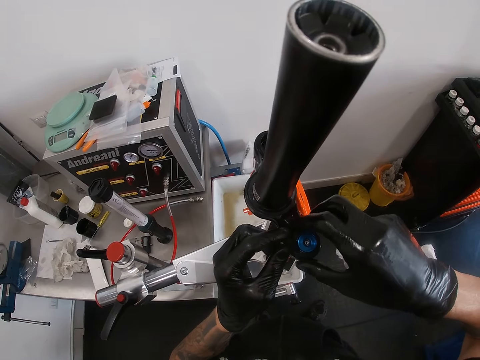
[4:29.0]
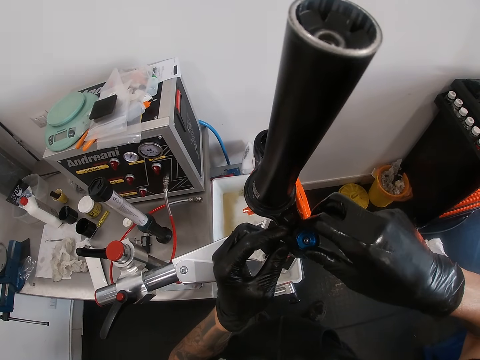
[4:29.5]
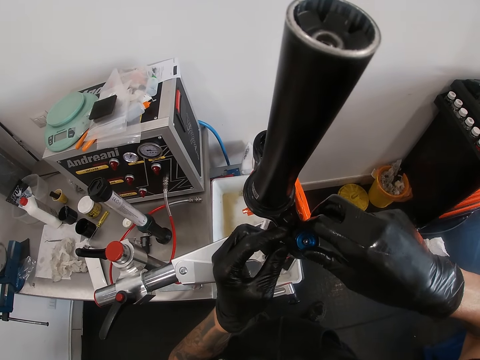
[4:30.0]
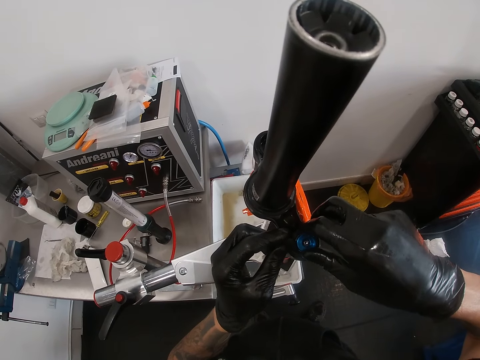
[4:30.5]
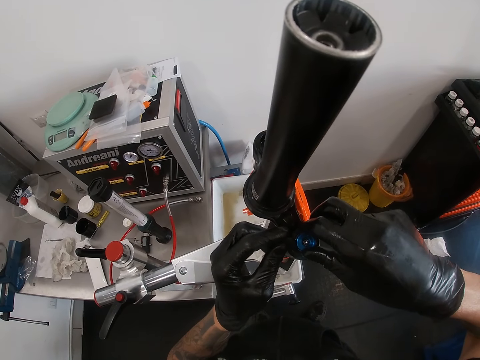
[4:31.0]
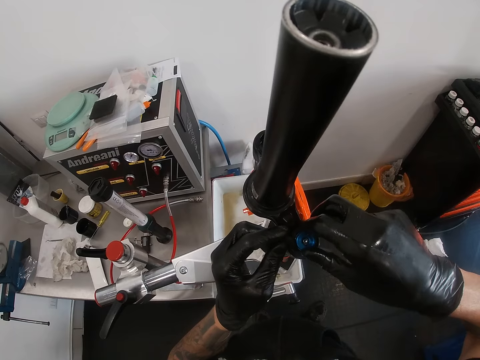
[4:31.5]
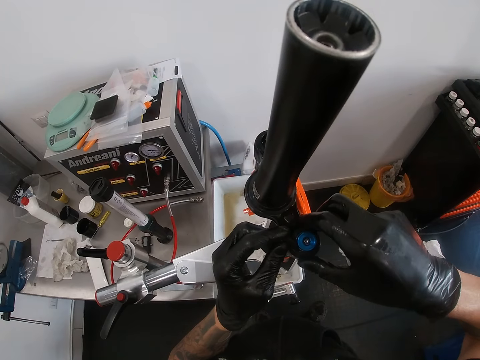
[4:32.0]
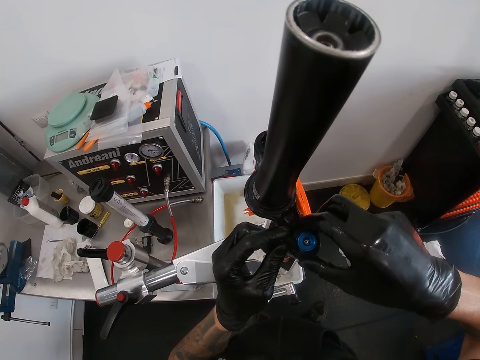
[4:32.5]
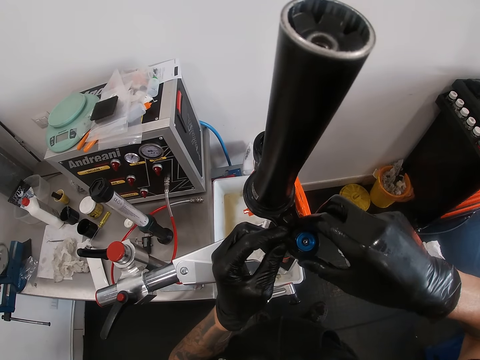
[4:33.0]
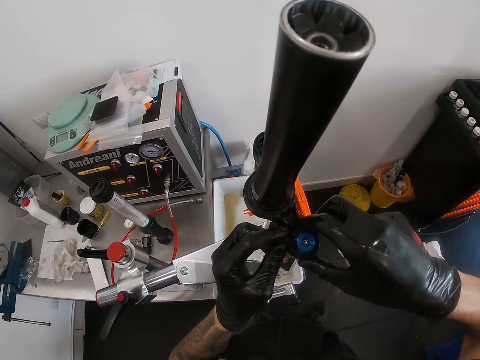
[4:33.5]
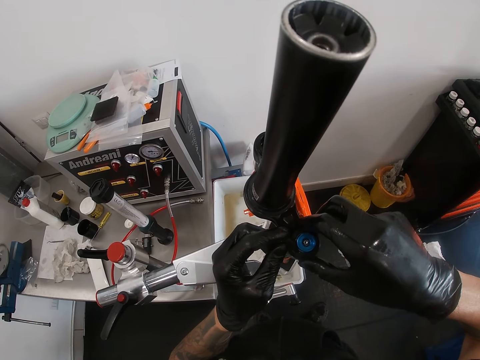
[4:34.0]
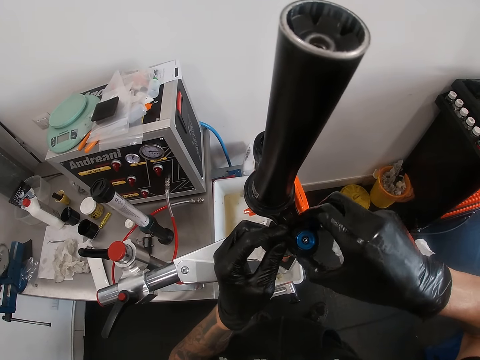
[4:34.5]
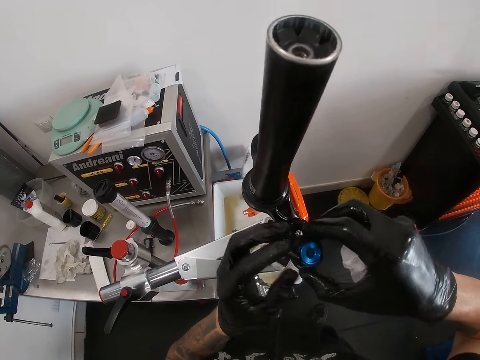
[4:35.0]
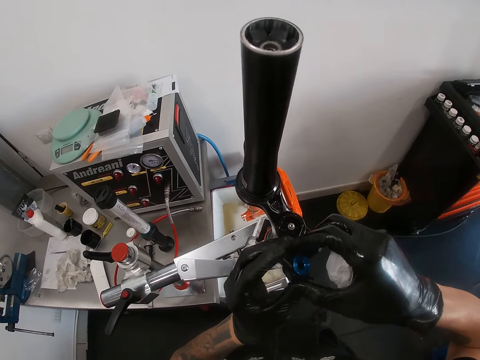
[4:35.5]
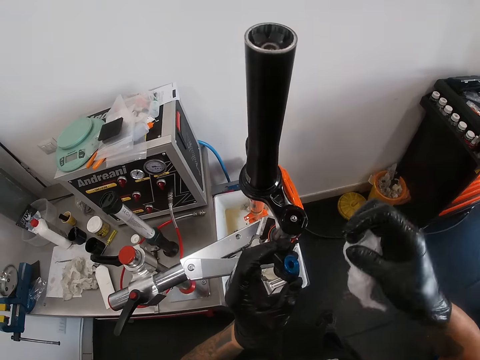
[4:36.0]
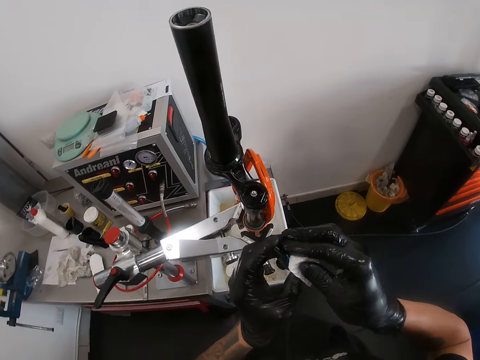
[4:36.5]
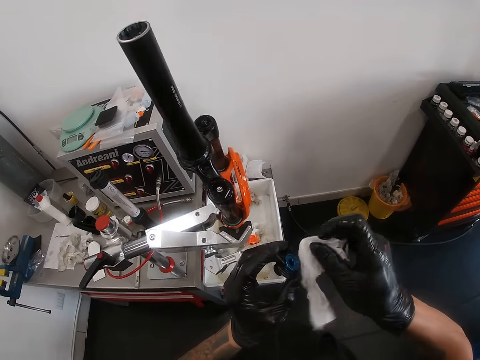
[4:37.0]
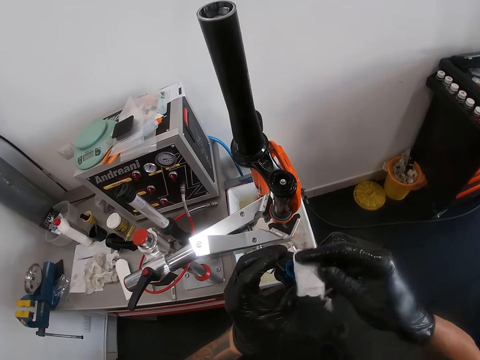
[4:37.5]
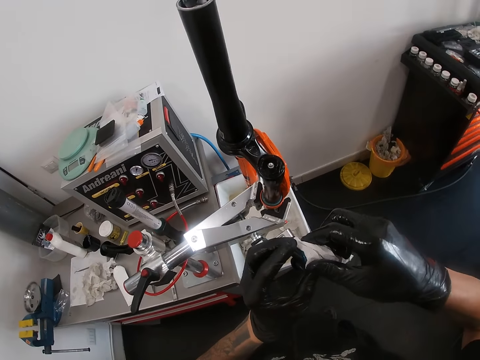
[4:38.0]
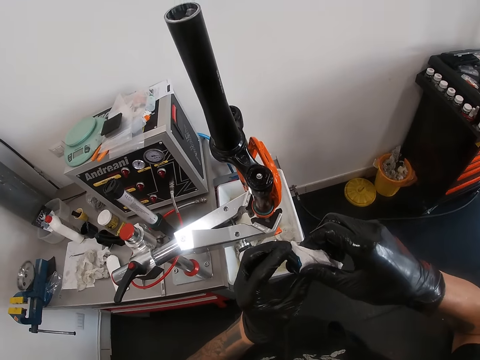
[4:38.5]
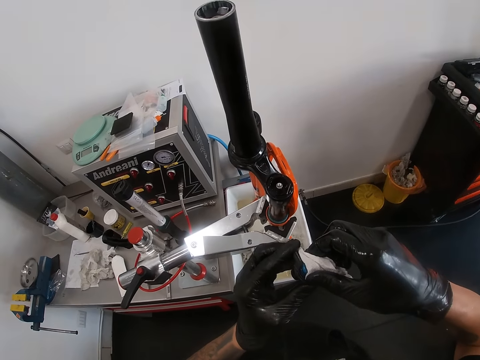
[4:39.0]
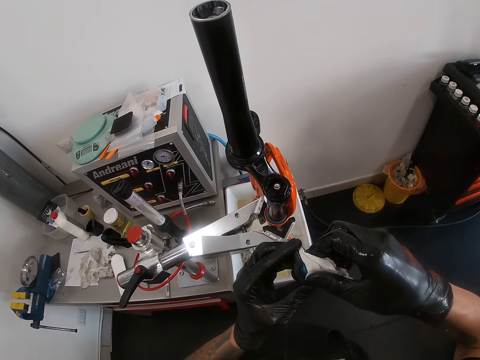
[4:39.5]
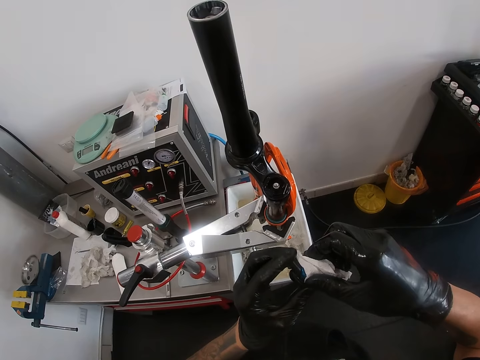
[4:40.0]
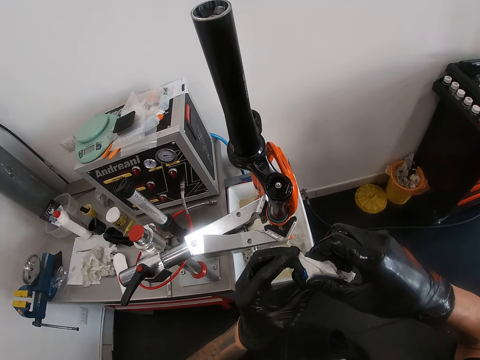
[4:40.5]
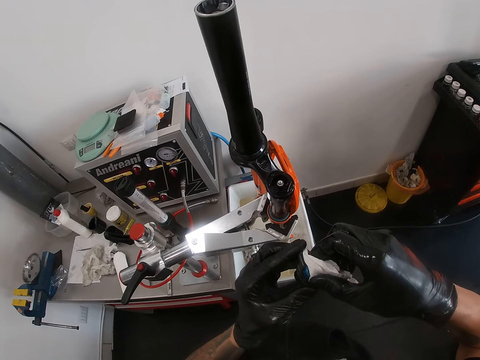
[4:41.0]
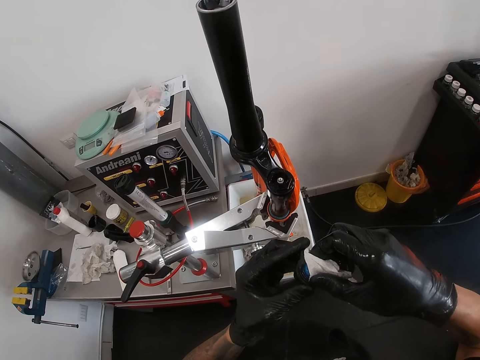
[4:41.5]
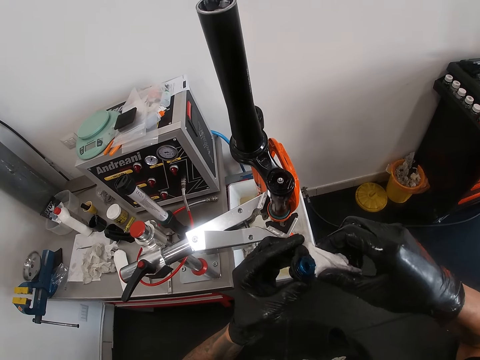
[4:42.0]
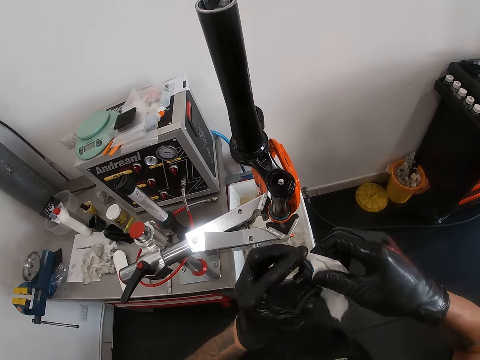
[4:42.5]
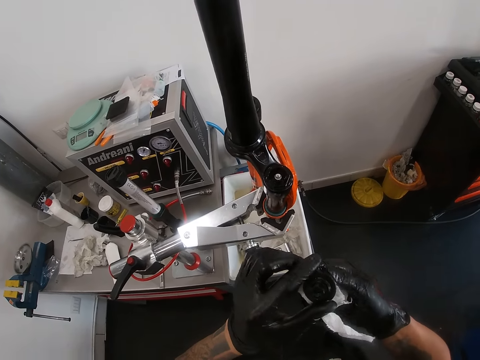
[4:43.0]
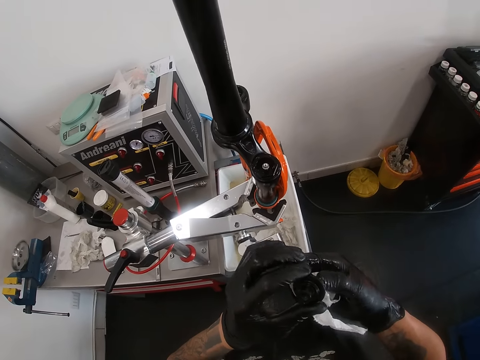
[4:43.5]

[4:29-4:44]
The camera wearer removes the adjustor knob from the air valve with both hands. He cleans the adjustor knob with the white rag in his right hand.

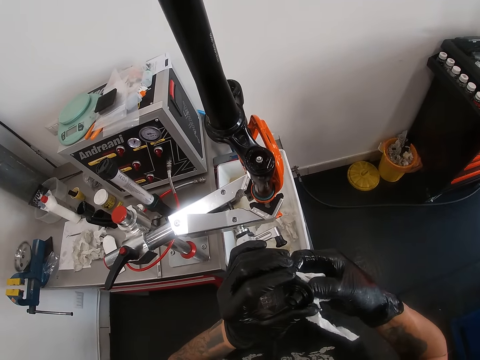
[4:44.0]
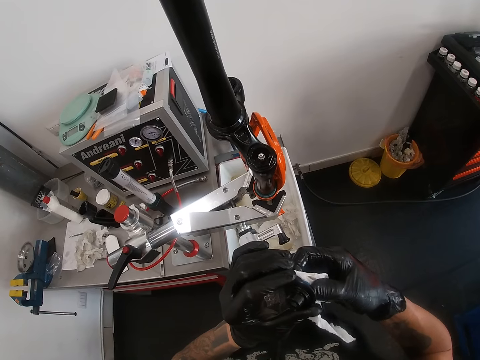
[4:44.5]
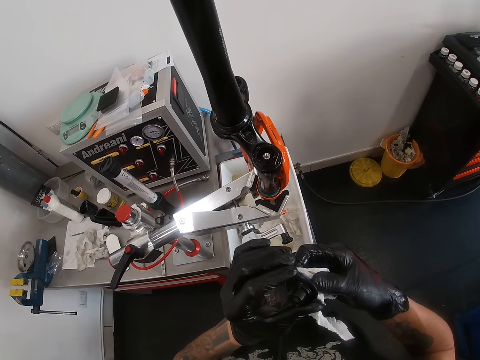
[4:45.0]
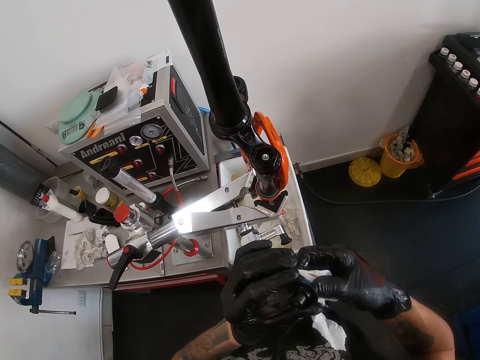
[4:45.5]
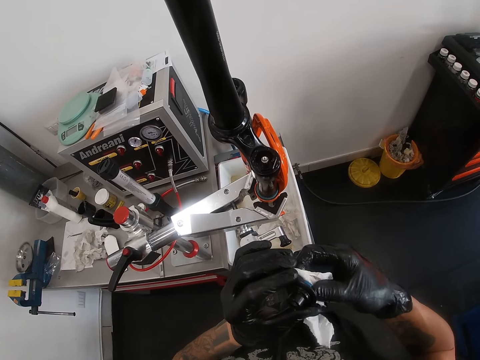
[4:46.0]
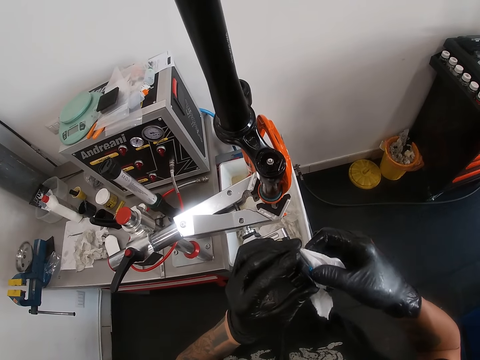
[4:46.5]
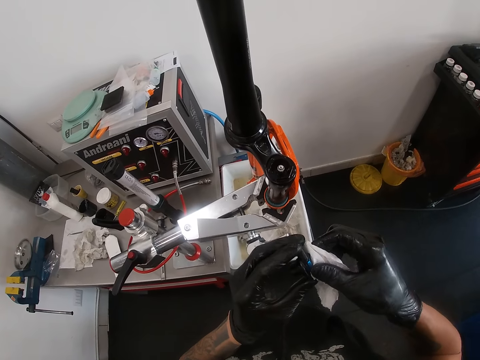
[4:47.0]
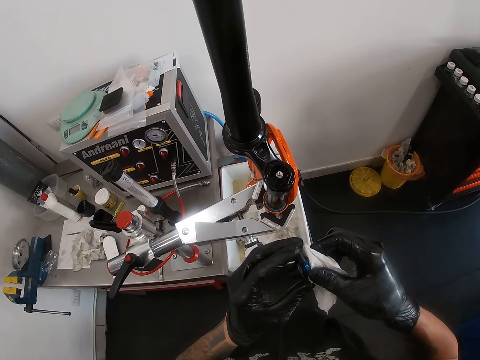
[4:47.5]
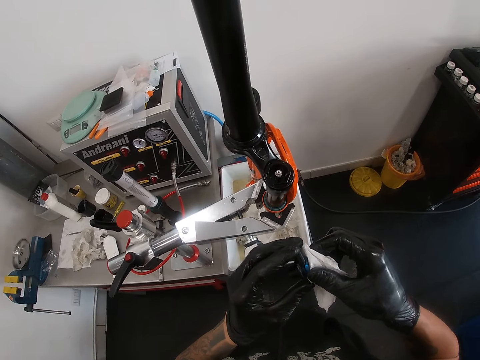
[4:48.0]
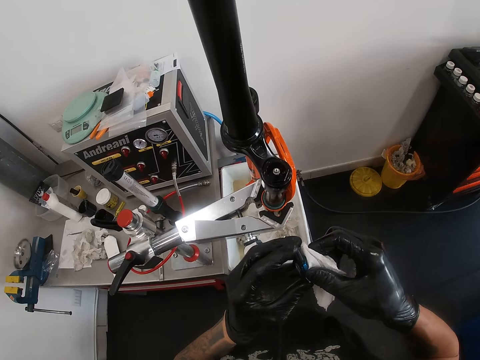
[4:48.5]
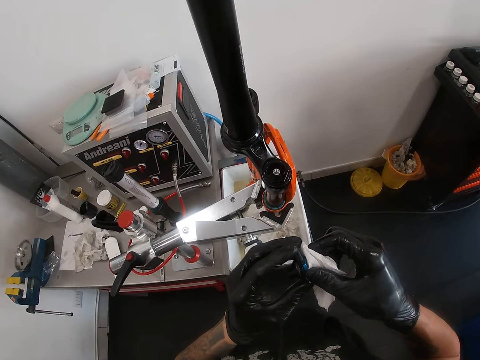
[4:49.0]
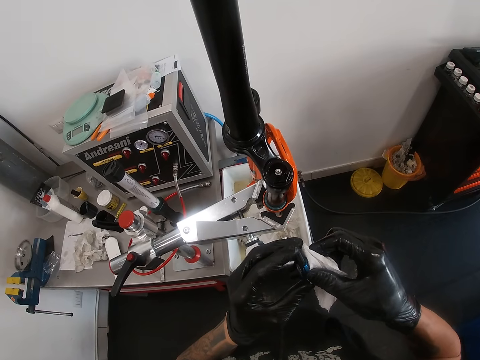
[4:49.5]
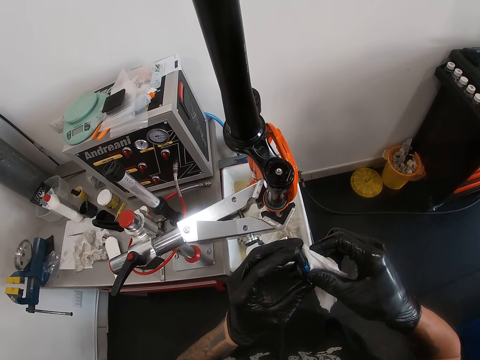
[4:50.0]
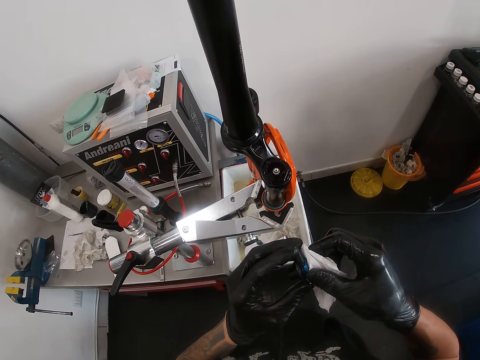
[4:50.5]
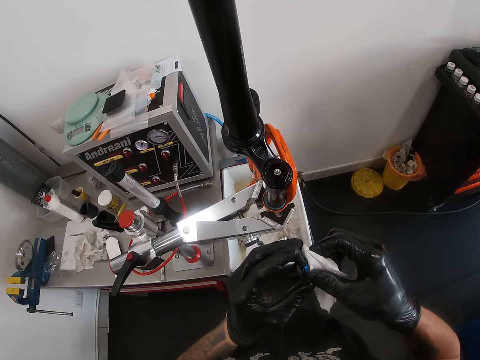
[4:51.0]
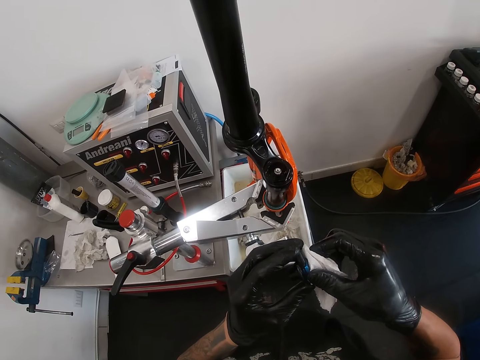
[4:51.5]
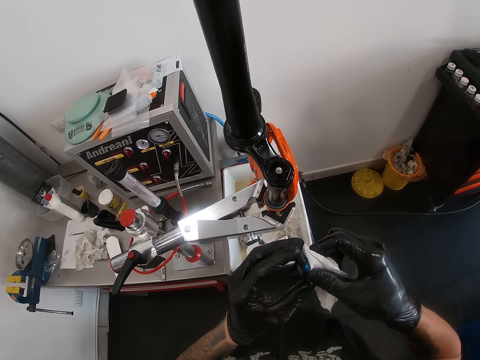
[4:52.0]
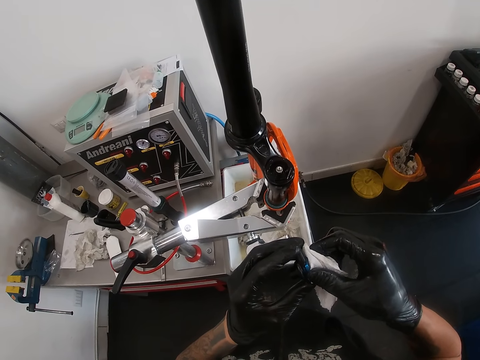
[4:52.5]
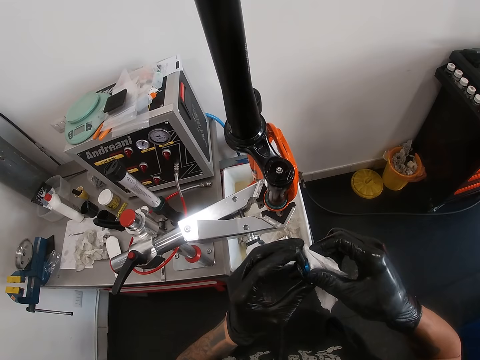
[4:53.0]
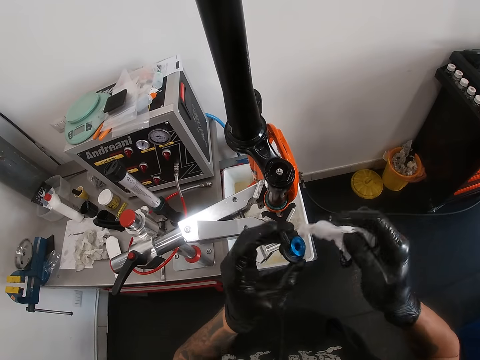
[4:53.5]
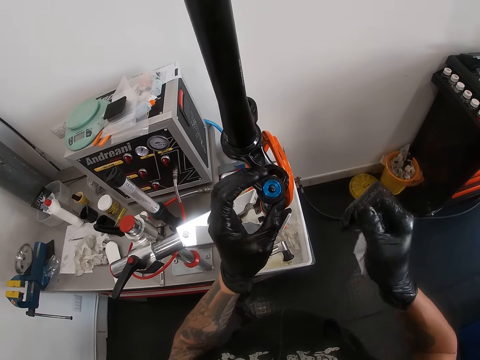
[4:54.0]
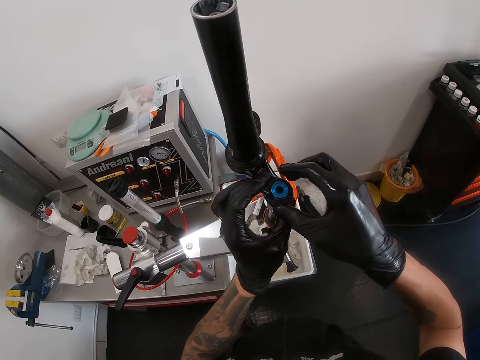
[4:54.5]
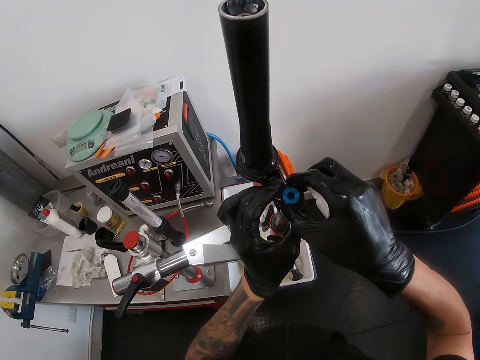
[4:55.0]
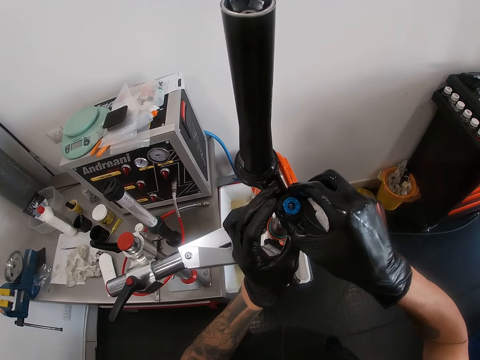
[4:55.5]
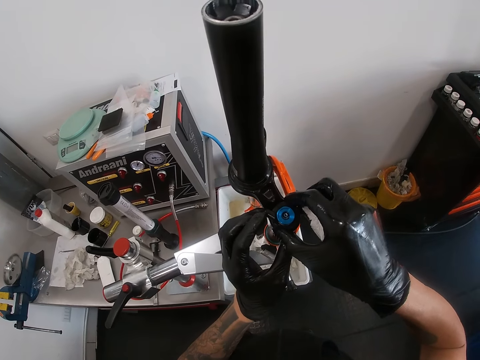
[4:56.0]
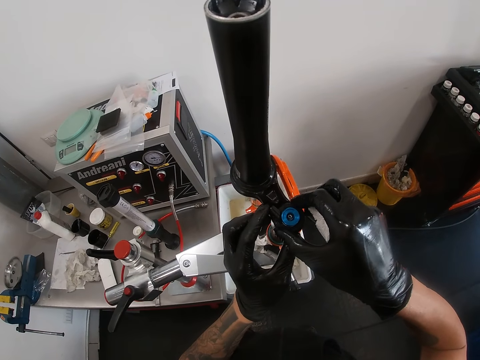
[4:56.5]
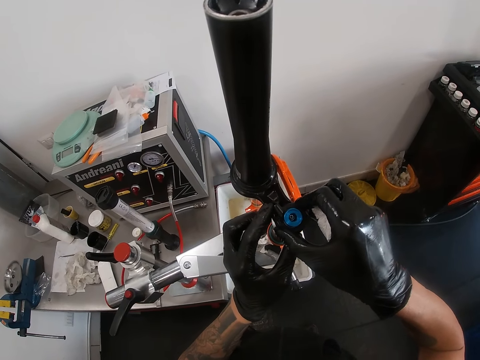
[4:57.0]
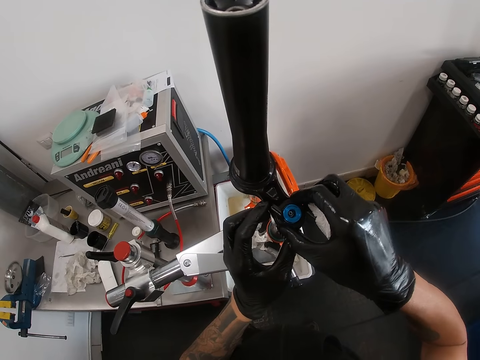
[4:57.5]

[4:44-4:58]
The camera wearer fixes the top bearing on the fork crown with his gloved hands.
